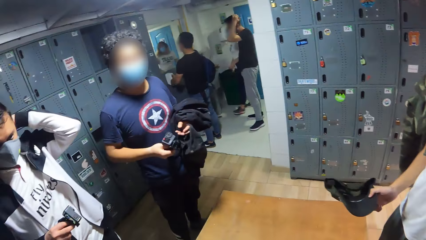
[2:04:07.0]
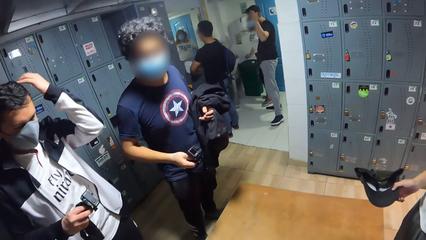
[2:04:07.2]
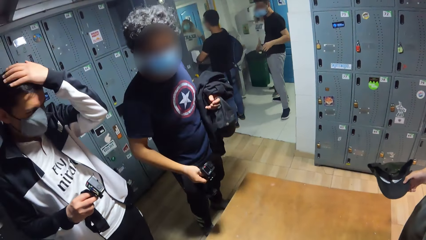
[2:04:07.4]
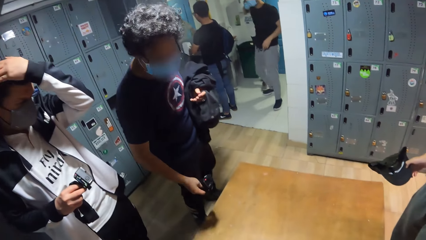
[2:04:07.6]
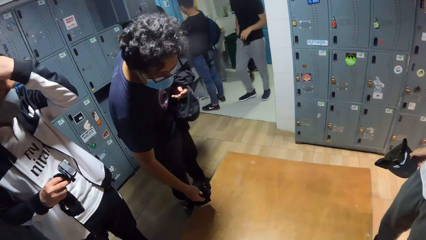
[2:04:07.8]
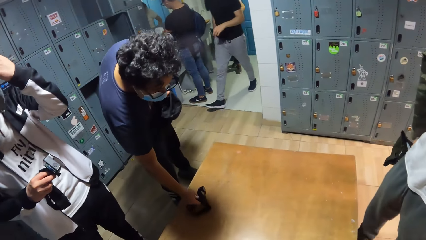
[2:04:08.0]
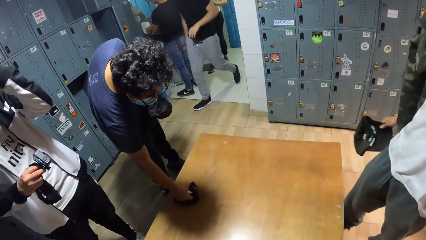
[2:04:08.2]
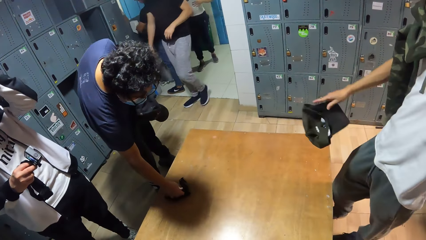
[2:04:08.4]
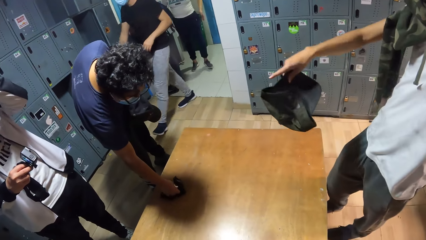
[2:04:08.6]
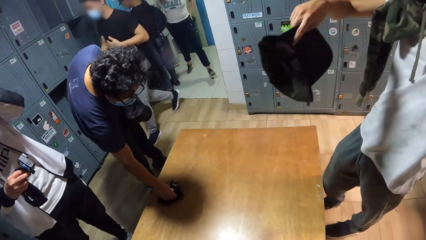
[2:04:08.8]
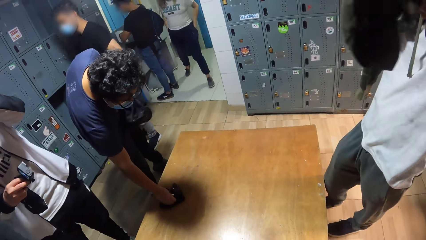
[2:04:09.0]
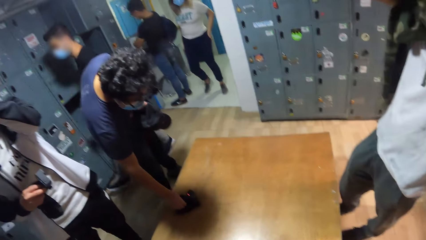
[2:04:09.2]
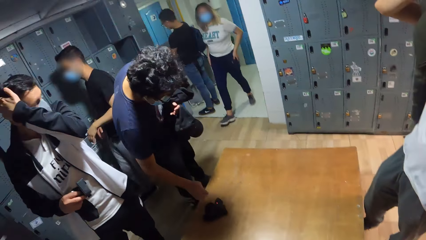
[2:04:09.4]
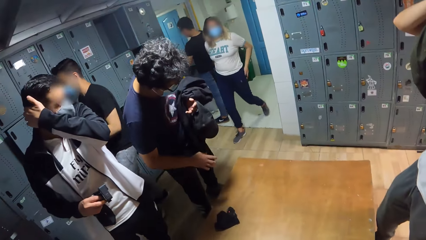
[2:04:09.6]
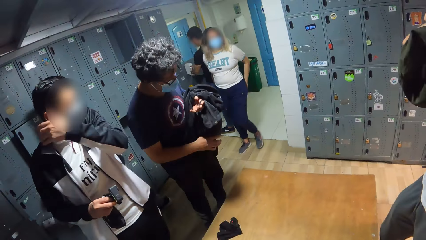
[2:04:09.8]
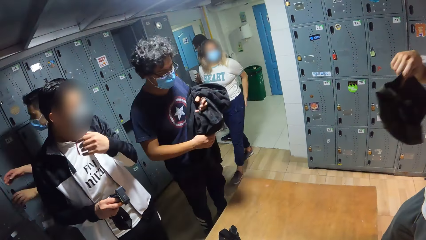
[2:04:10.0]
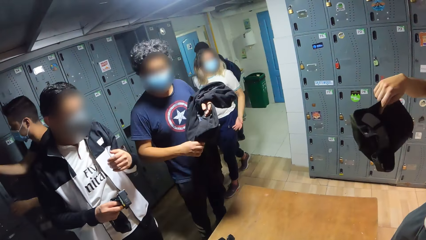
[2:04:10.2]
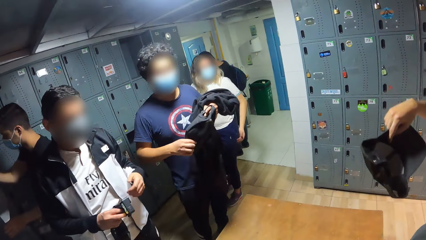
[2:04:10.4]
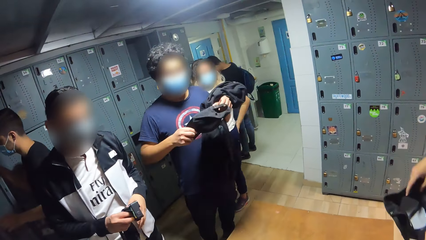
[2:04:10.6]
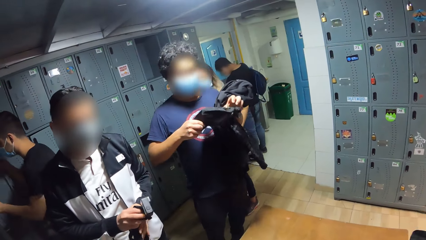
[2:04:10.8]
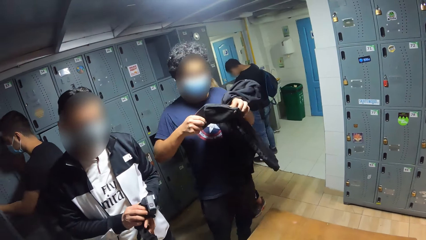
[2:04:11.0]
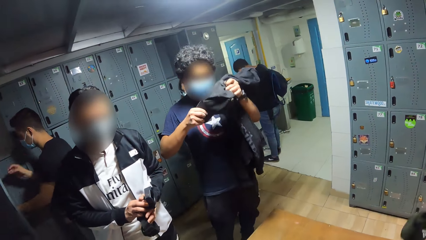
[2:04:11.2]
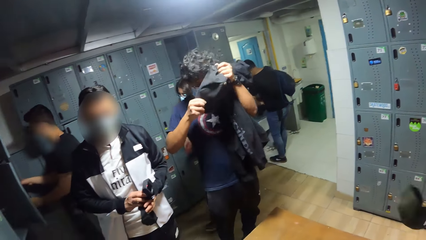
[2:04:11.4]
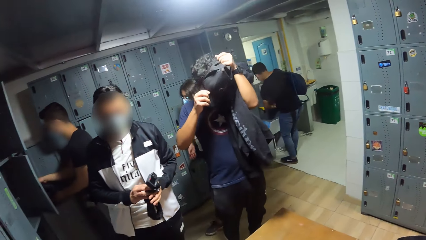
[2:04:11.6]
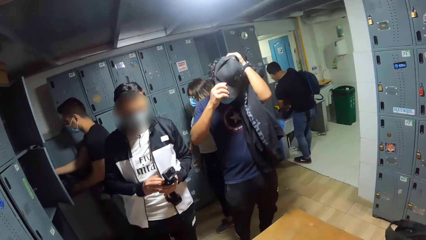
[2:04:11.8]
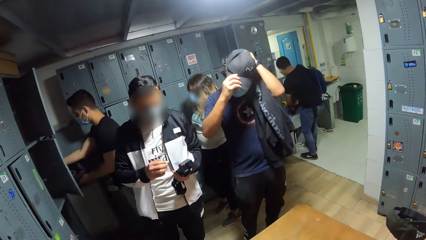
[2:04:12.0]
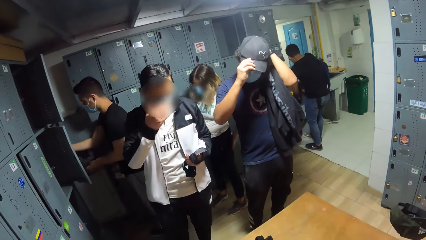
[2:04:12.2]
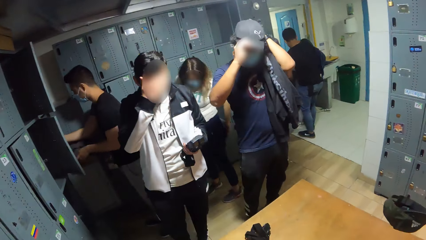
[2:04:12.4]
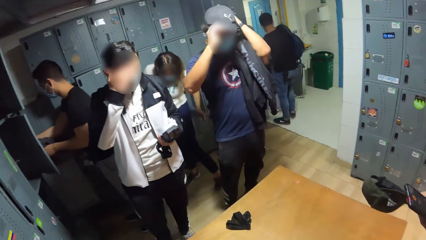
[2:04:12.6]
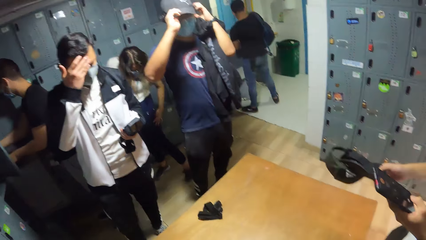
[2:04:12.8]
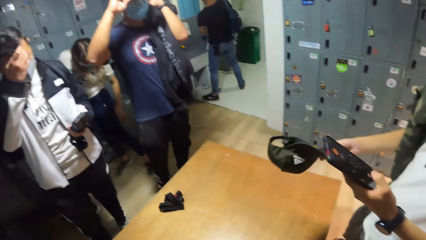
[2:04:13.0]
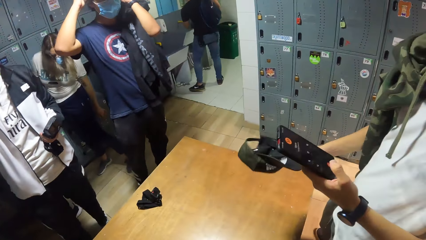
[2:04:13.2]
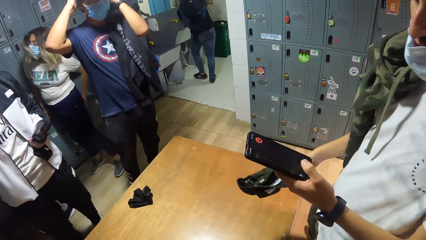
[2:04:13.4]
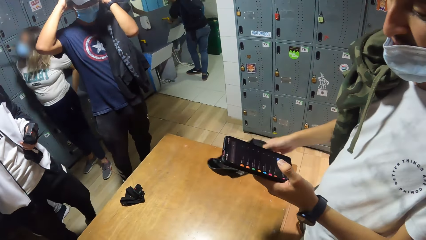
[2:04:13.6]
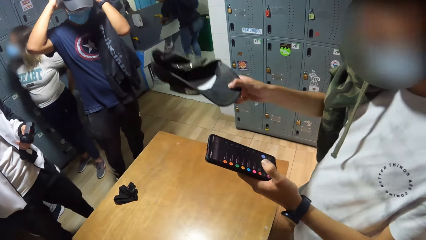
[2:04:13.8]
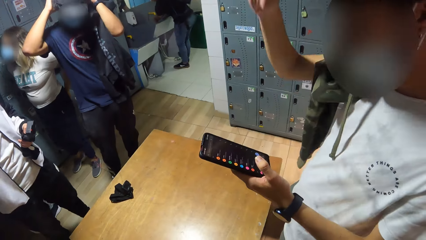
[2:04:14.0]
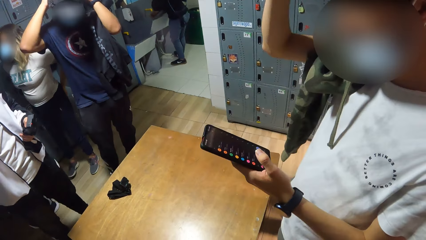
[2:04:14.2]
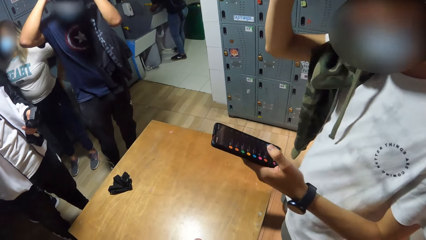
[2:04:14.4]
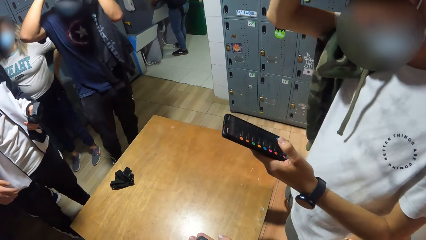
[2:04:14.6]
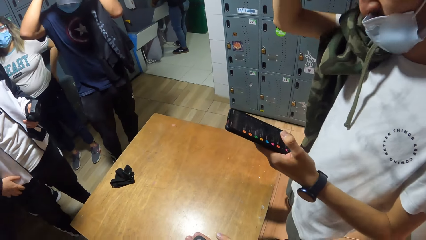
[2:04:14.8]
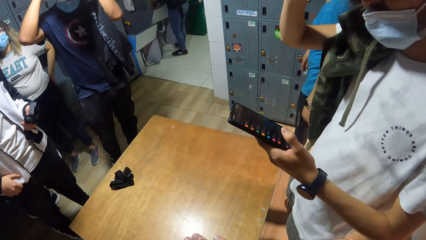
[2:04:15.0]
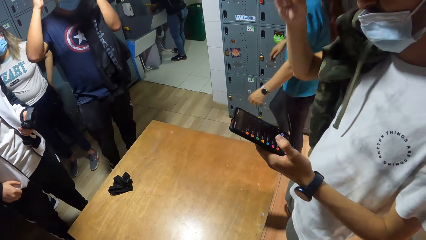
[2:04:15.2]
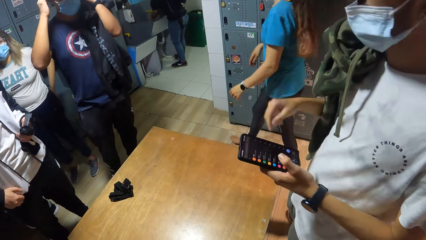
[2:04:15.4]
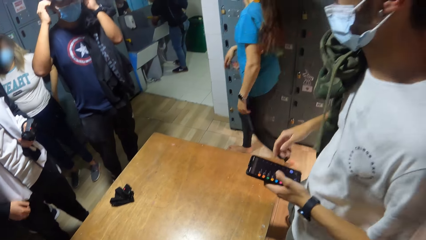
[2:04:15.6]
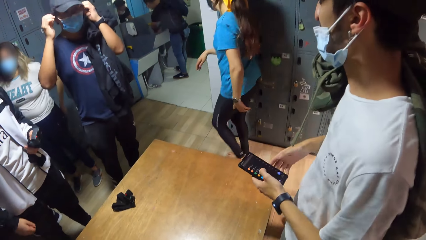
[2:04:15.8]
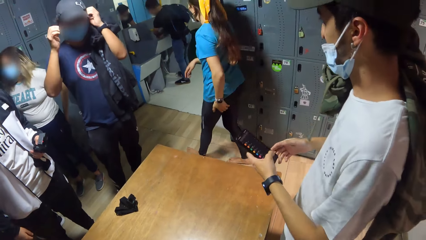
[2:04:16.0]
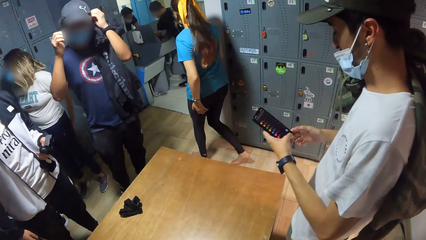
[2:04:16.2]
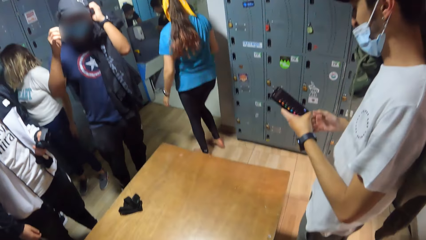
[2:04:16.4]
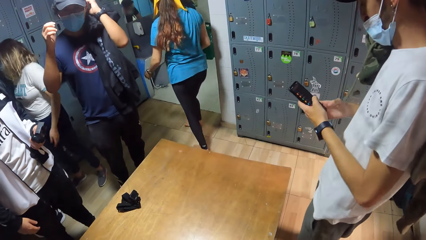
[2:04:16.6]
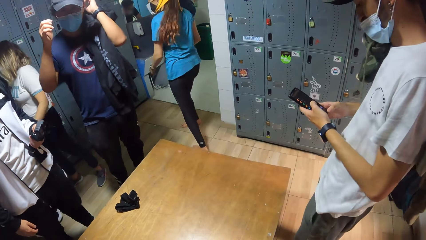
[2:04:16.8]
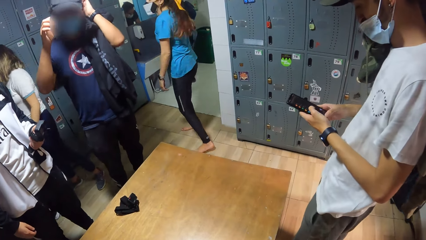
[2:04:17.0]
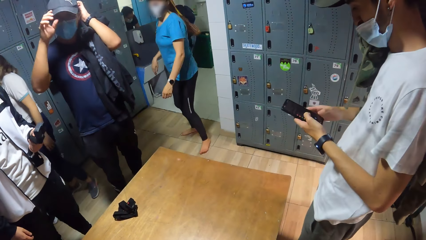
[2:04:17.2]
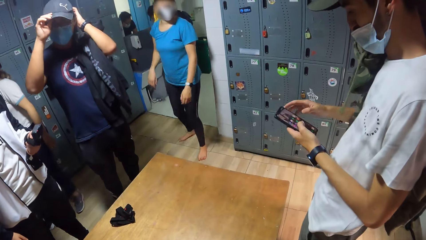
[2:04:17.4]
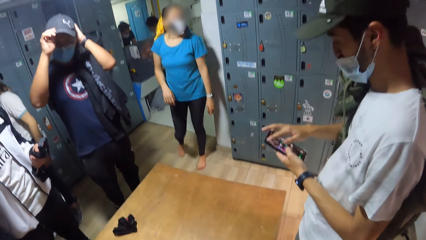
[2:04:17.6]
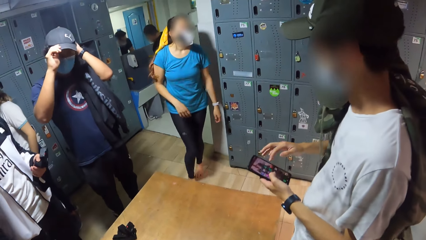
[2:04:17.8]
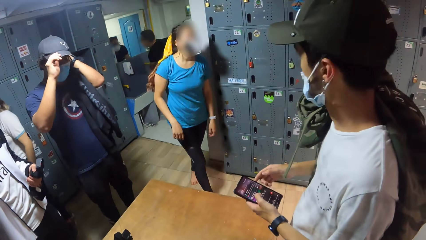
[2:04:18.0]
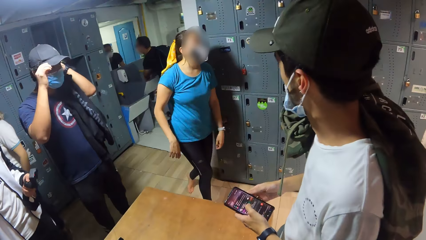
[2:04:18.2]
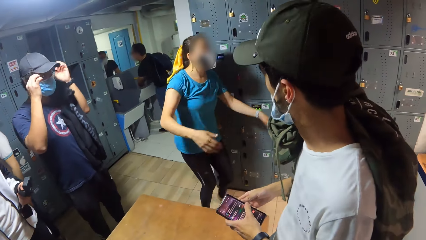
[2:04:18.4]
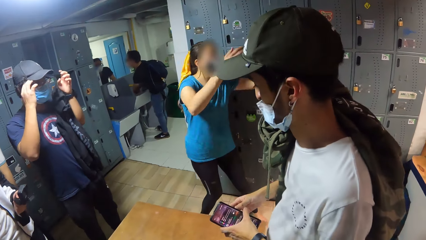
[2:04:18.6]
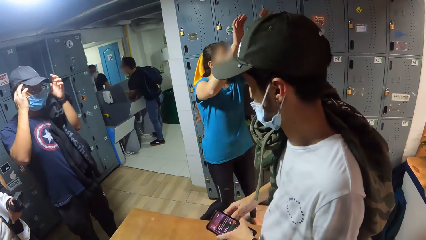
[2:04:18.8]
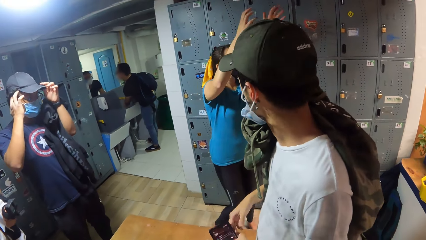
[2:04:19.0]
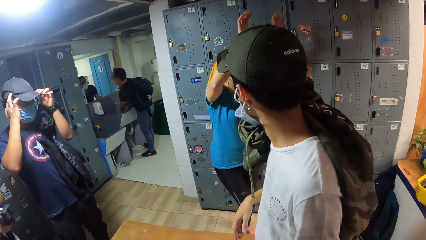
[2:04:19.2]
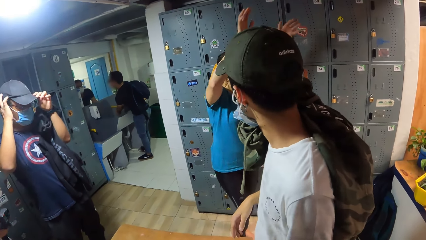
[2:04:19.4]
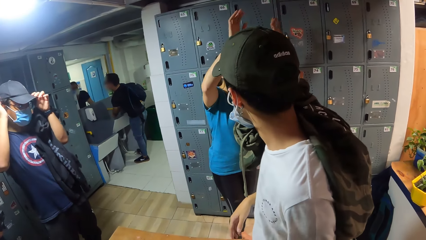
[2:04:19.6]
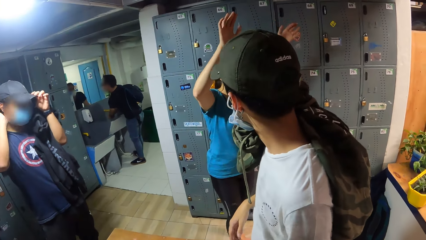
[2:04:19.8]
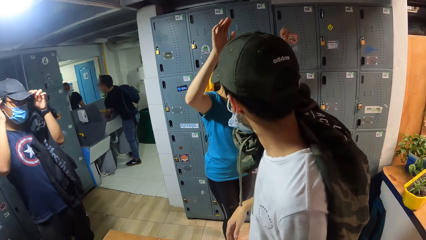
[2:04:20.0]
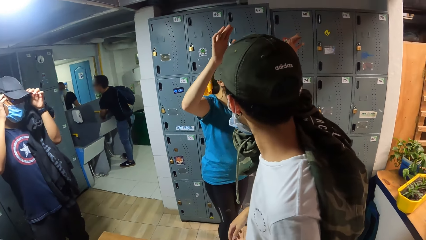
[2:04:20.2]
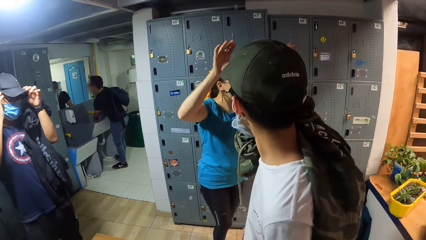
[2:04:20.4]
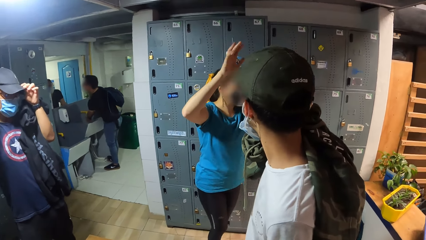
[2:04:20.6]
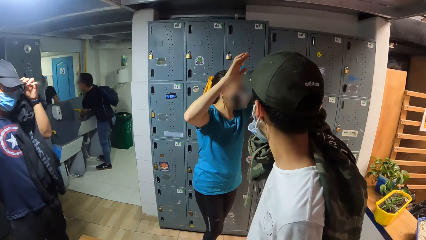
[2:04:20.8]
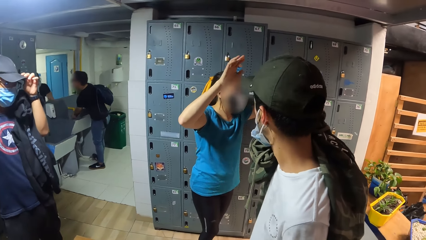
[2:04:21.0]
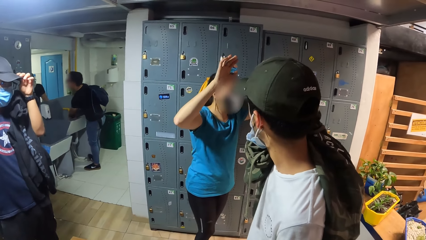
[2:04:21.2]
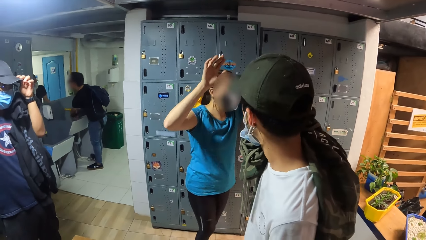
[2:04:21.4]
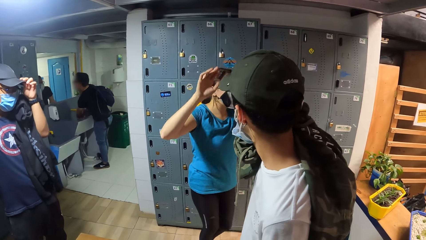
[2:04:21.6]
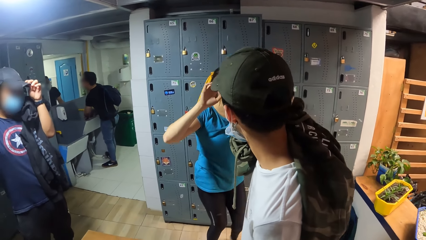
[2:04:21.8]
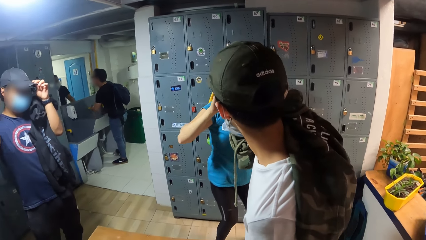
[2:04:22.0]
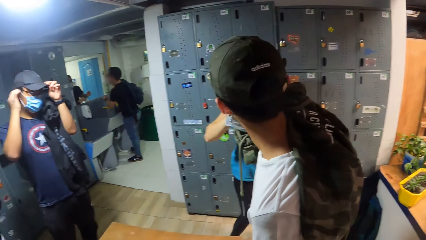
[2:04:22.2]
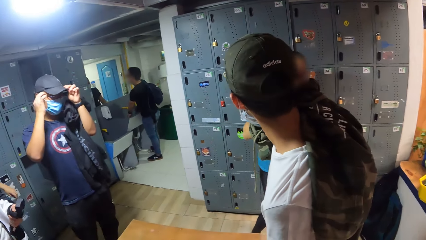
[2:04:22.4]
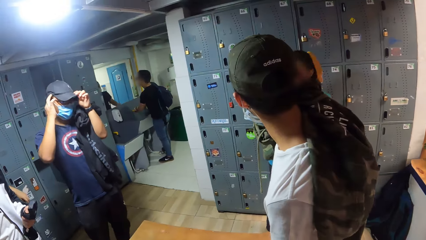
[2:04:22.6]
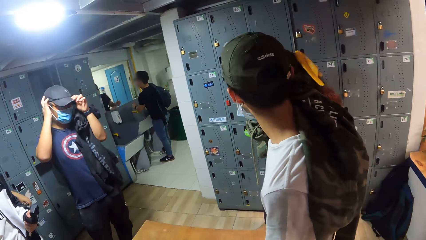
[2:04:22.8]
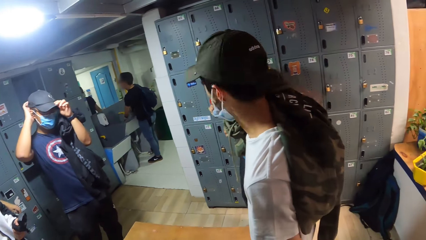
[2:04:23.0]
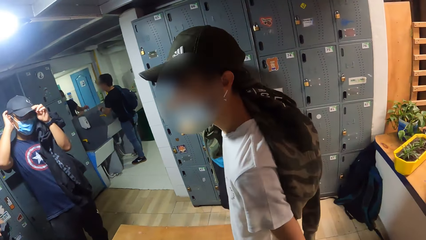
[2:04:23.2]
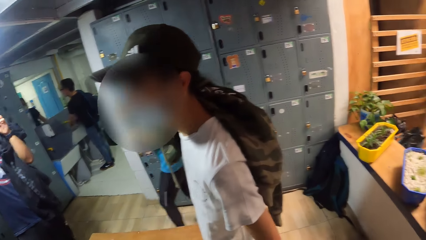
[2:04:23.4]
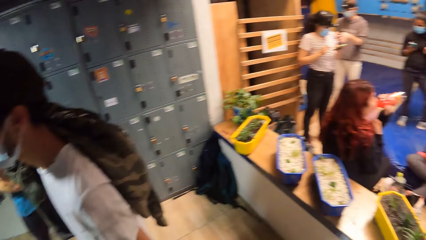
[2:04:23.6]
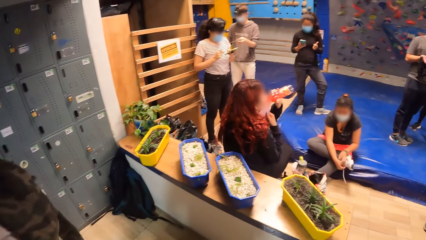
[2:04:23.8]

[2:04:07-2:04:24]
The man drops the camera on the bench with his right hand. Another man puts on a cap. The first man wears the cap on his head with his hands. A third man touches his face. The second man wears the cap on his head with his right hand. The camera wearer looks at the second man. The second man operates the phone in his left hand with his right hand. A woman talks to a group of people. The woman waves across. The second man converses with the woman.
